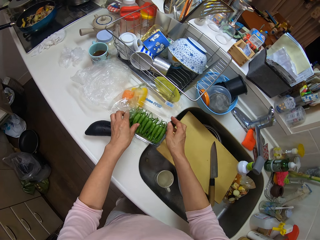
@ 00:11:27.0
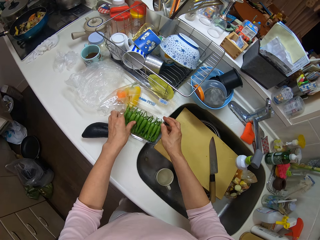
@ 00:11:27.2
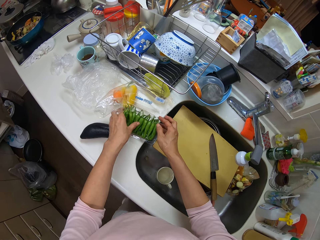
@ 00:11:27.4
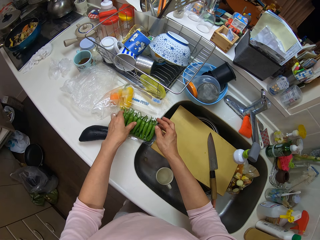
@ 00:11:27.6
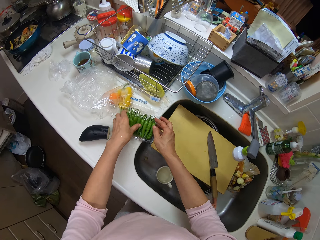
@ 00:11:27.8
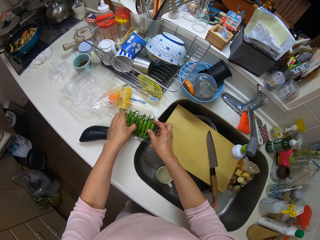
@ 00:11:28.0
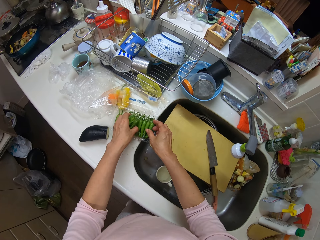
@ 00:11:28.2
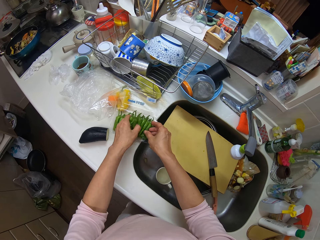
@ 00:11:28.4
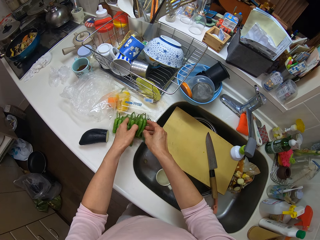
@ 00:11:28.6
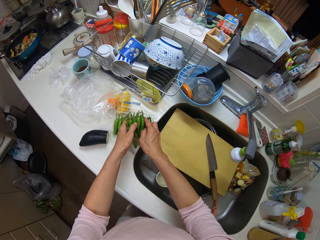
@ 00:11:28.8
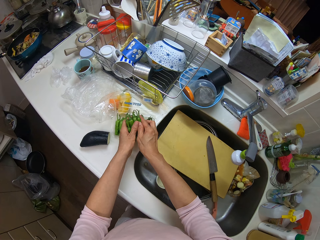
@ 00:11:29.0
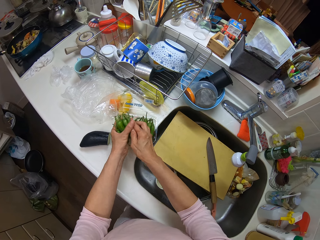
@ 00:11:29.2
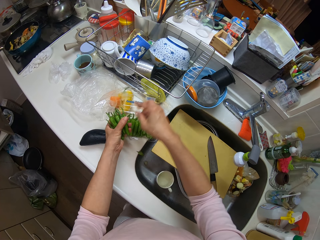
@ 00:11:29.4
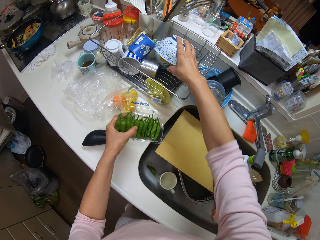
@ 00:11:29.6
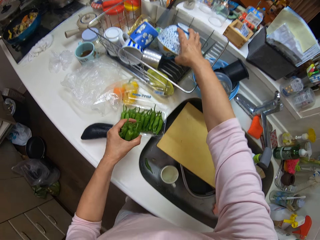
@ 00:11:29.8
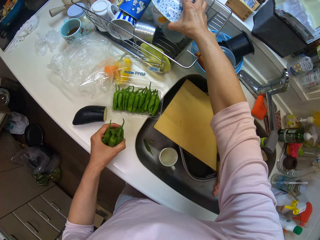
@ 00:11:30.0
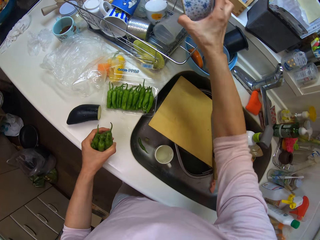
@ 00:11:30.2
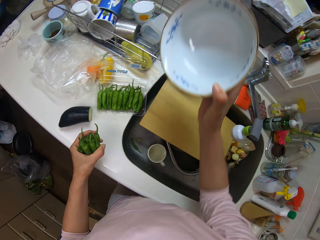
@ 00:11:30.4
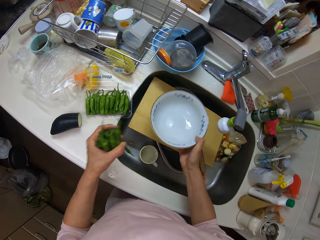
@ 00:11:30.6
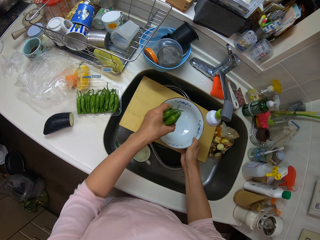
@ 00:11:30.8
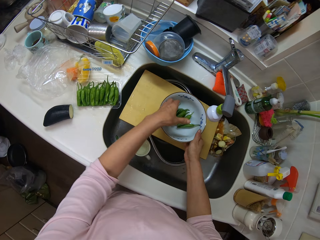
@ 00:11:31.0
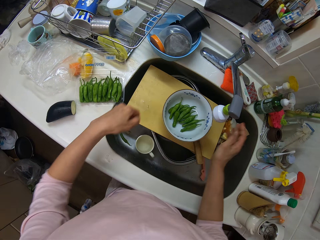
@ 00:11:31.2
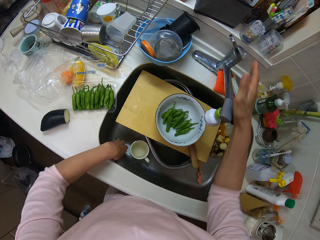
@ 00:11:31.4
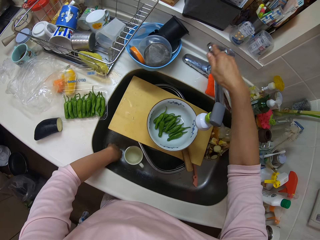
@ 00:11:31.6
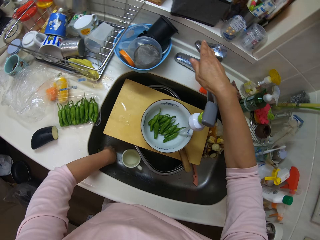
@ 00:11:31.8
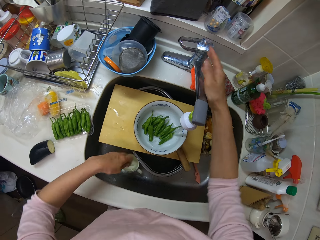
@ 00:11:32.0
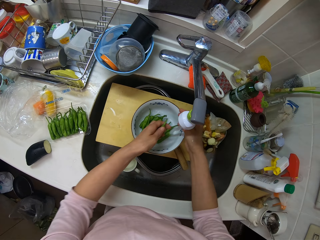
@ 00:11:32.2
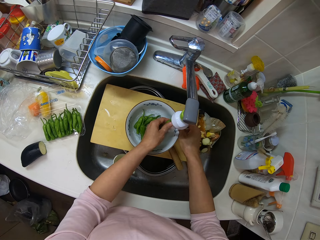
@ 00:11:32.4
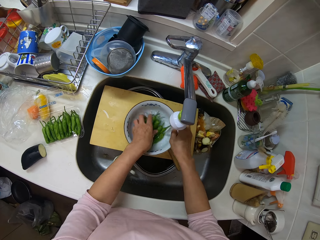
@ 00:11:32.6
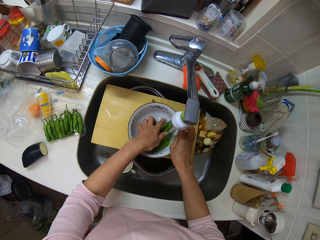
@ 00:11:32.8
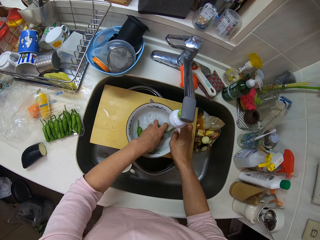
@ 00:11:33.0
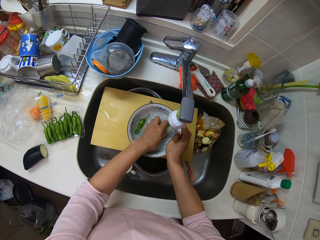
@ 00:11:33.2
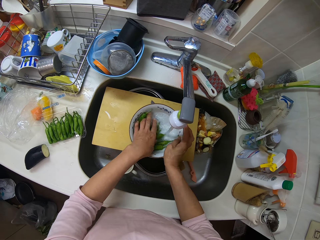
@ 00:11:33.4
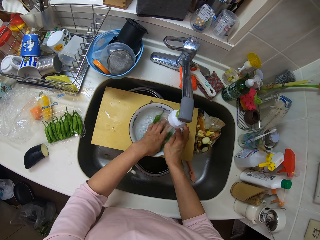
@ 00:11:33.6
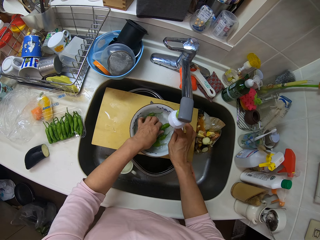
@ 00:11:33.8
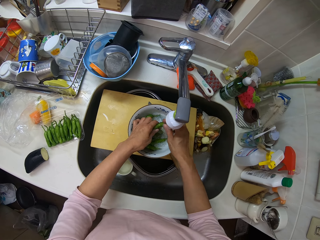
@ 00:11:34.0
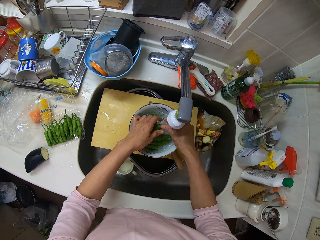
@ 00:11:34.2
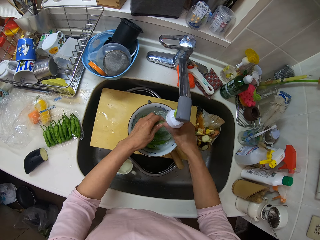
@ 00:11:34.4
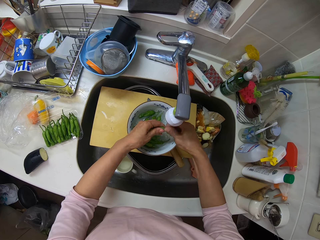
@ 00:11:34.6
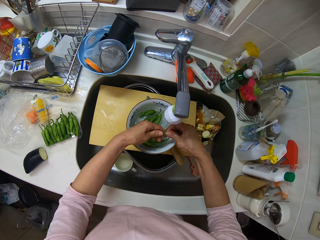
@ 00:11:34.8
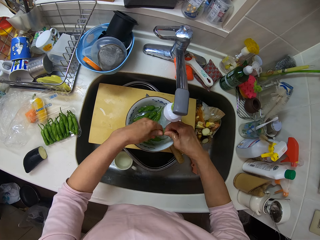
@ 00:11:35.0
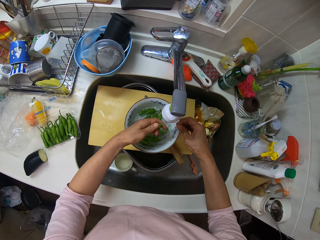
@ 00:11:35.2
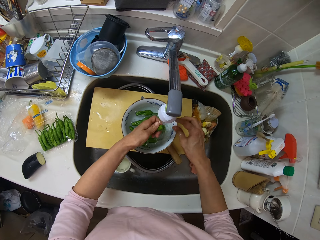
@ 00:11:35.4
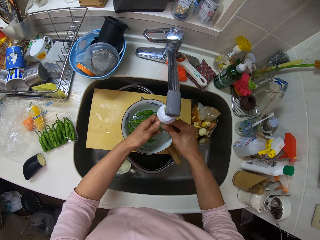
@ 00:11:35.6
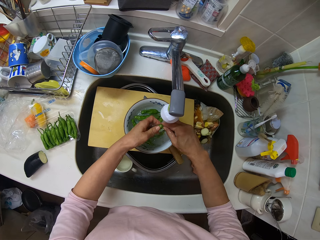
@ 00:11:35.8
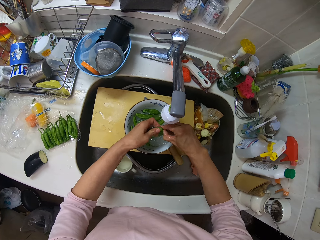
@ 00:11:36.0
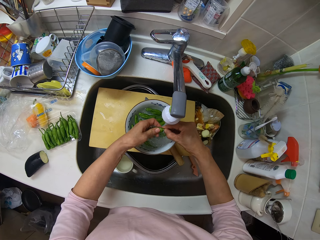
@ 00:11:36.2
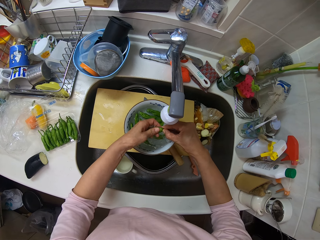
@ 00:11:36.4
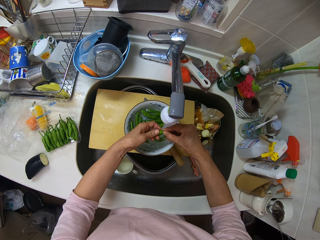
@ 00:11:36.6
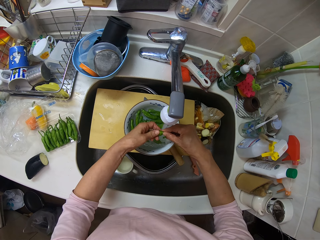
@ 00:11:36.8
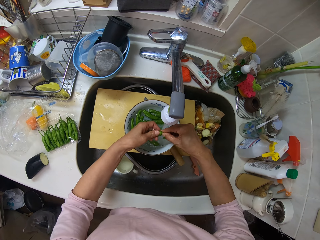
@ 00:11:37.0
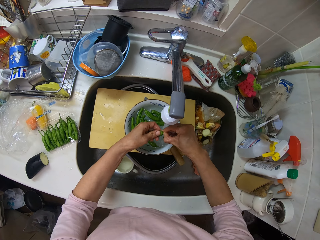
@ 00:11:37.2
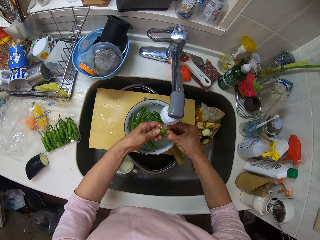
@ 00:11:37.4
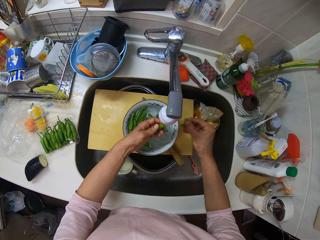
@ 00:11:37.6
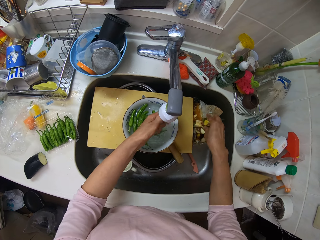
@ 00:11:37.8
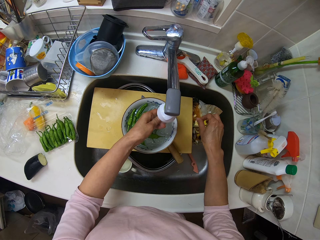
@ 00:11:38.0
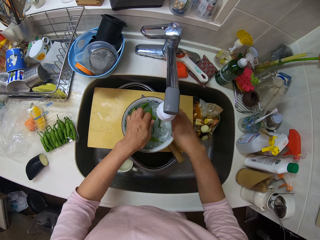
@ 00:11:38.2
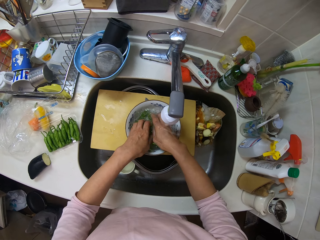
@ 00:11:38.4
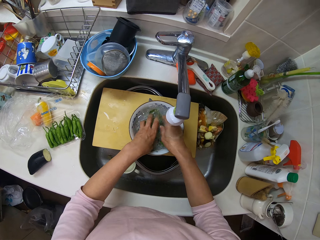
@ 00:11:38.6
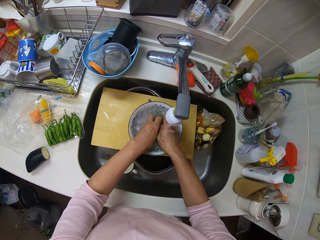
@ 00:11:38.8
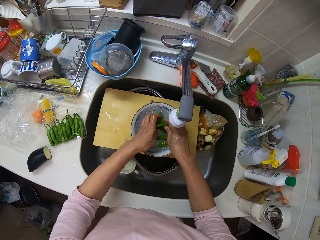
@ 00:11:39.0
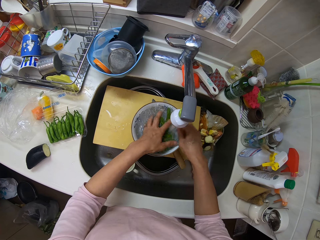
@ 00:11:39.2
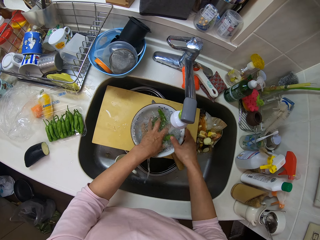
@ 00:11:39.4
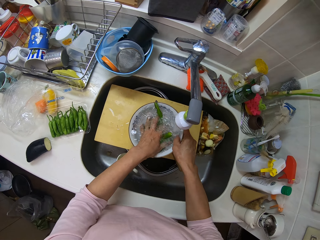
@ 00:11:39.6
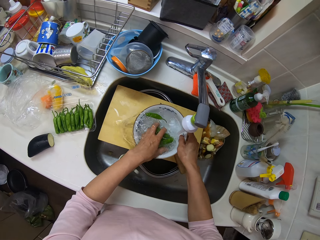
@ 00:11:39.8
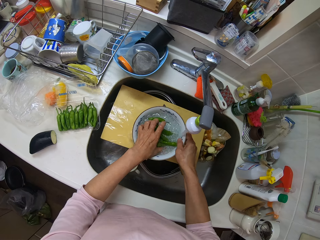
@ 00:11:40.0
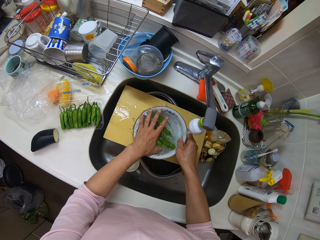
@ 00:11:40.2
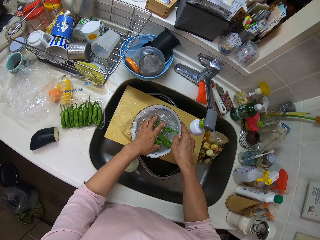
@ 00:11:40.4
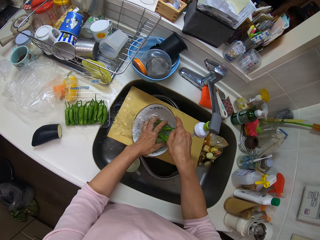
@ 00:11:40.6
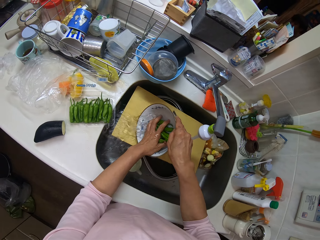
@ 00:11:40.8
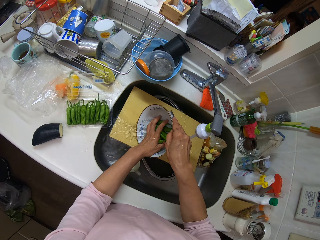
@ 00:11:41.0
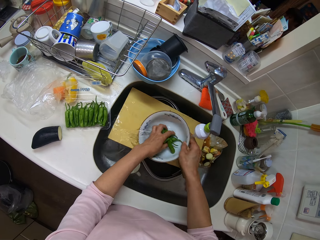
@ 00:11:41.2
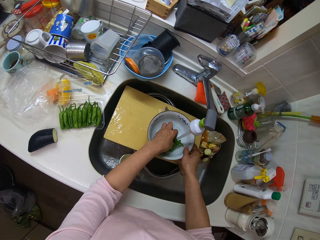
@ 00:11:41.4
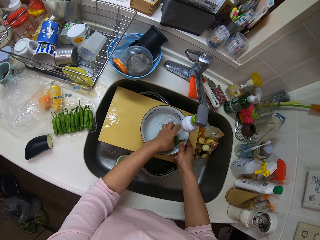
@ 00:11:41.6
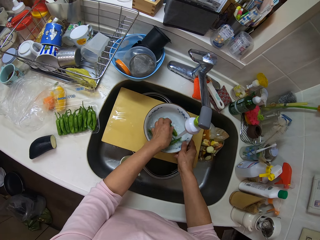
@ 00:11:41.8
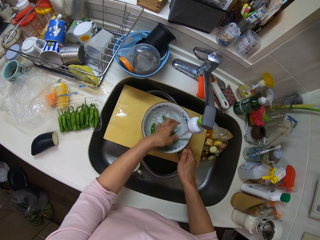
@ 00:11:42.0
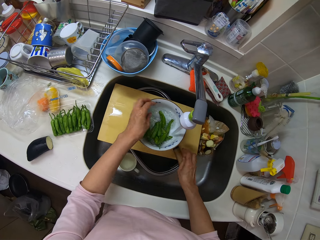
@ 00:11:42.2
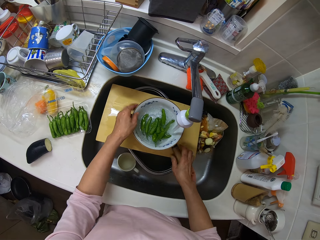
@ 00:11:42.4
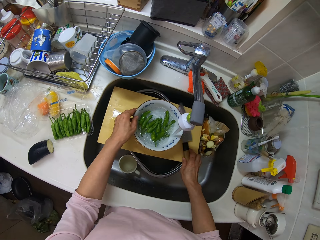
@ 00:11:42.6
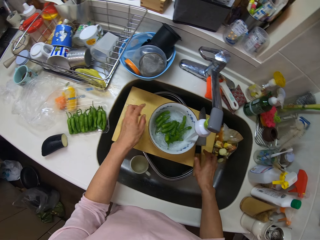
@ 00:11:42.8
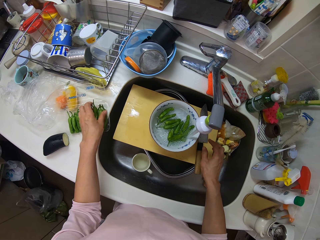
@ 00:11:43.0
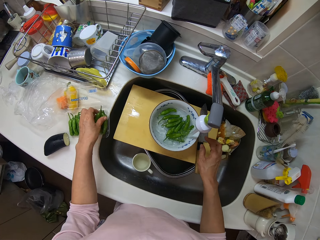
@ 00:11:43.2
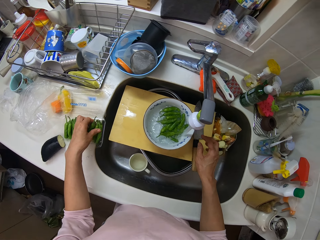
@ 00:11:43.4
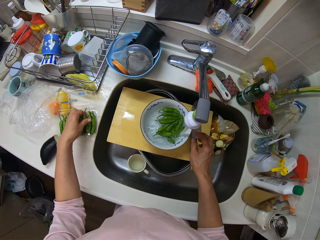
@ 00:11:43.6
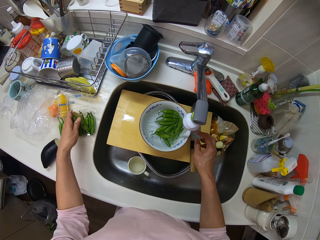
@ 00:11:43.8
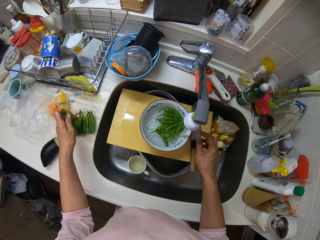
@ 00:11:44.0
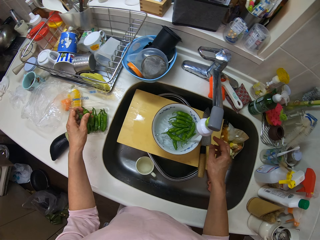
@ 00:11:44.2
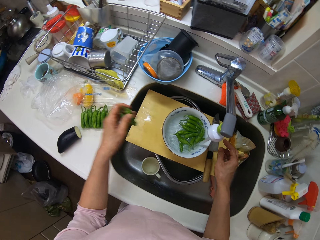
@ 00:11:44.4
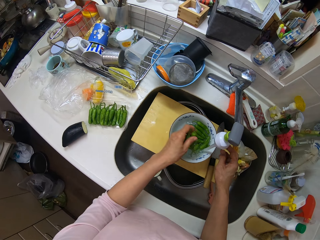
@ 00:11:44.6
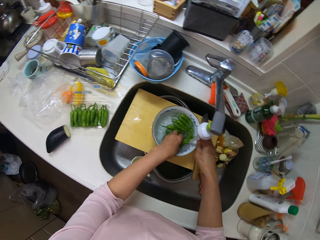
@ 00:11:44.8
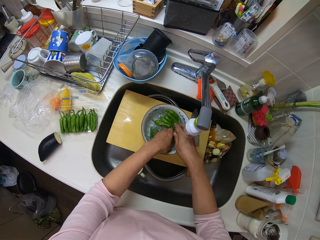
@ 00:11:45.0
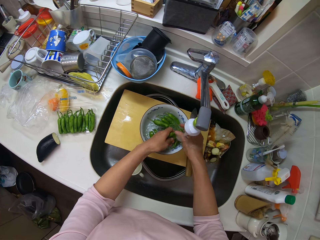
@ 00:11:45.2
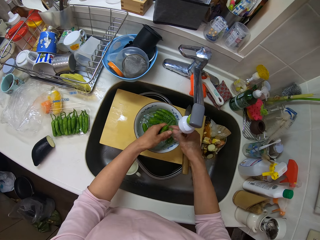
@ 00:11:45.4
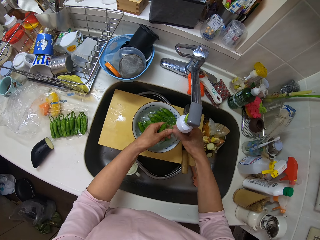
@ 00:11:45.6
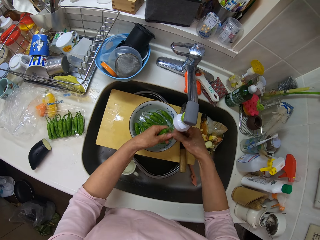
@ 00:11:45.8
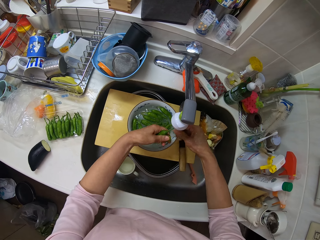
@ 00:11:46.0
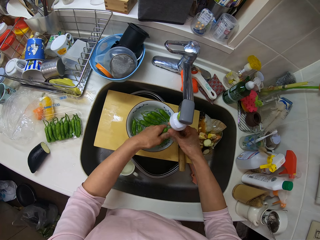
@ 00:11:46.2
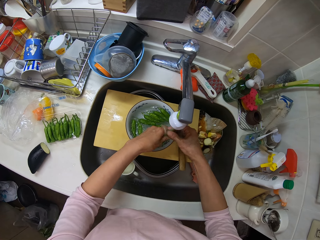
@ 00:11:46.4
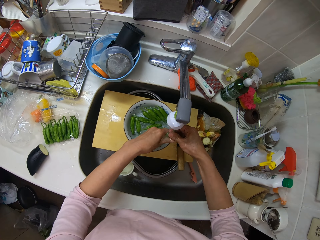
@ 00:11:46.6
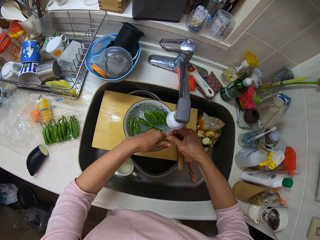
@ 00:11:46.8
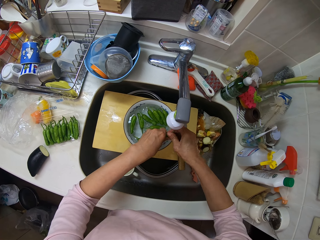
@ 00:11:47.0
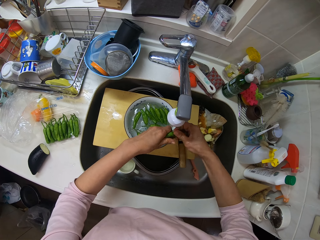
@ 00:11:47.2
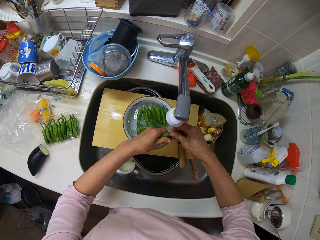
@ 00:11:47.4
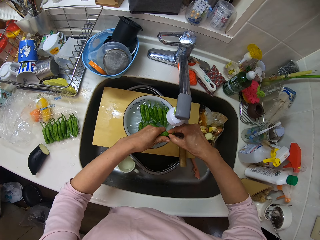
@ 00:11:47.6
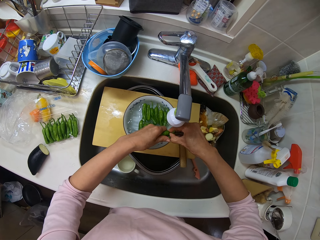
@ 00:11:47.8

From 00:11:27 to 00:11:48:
The camera wearer drops the pack of green pepper on the kitchen surface. She picks green pepper with her hands. She picks up a bowl with her right hand, drops the bowl on the wooden plank, and drops the green pepper into the bowl. She opens the tap with her right hand. She rinses the green pepper in the bowl. She removes the pedicel. She pours the water. She adjusts the knife on the wooden plank. She picks green pepper with her left hand. She drops the green pepper into the bowl. She rinses the green pepper in the bowl. She removes the pedicel.
